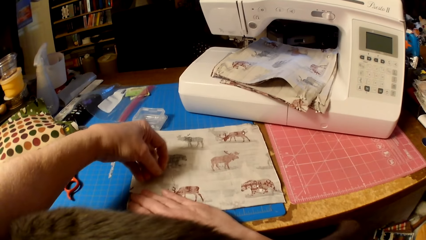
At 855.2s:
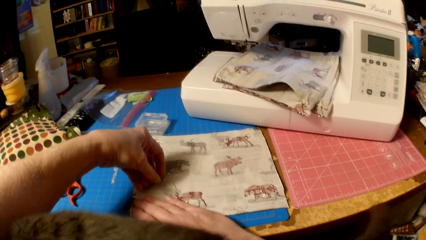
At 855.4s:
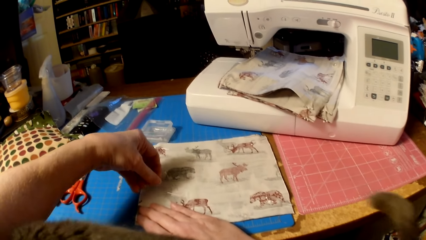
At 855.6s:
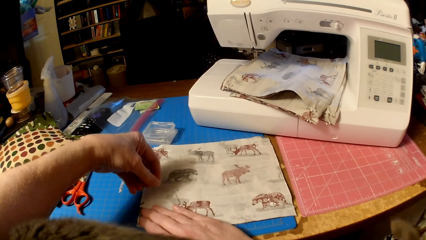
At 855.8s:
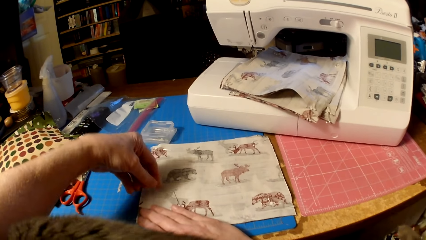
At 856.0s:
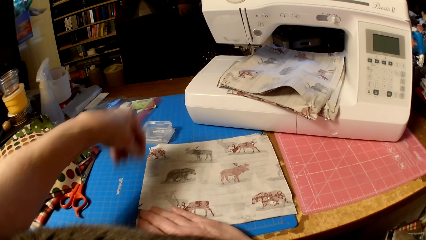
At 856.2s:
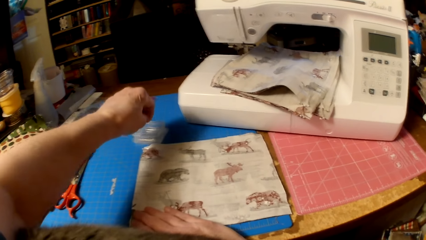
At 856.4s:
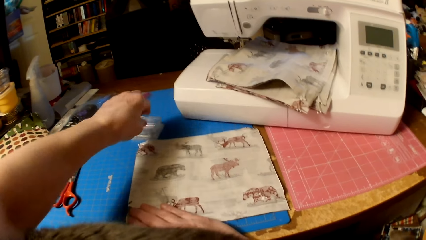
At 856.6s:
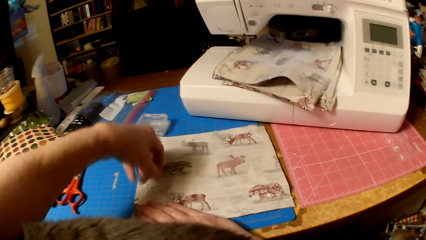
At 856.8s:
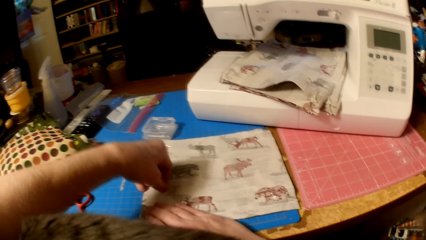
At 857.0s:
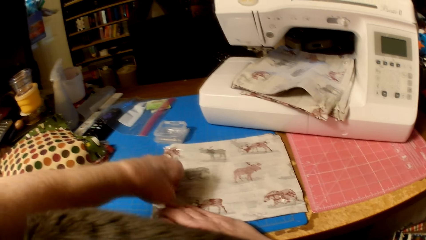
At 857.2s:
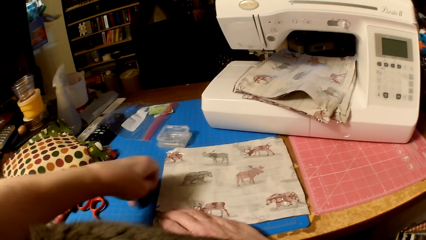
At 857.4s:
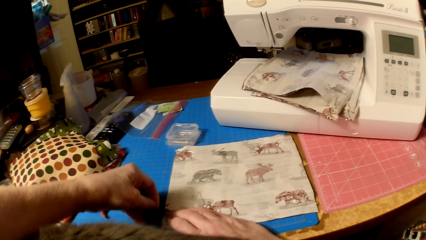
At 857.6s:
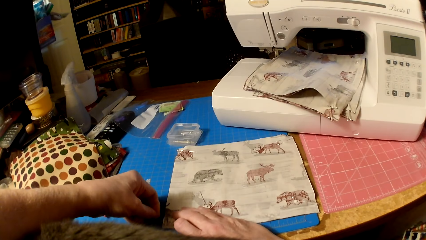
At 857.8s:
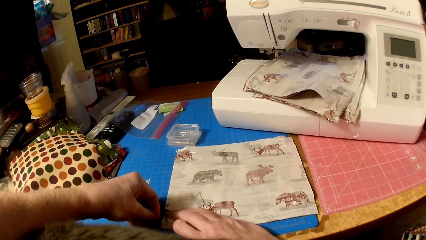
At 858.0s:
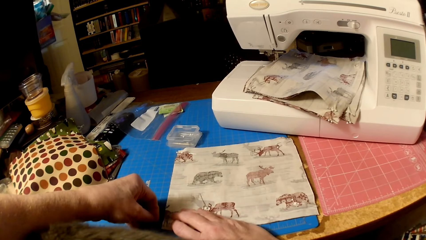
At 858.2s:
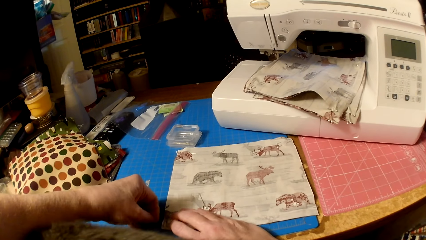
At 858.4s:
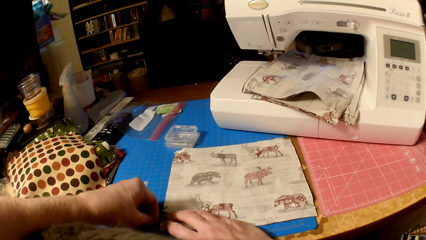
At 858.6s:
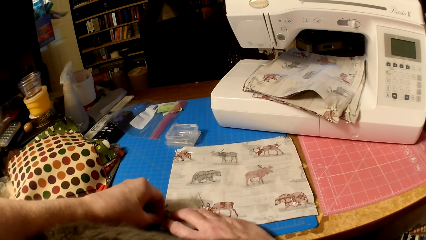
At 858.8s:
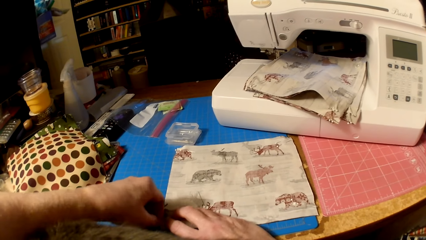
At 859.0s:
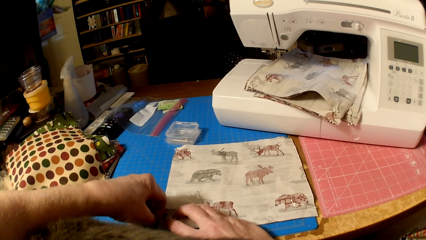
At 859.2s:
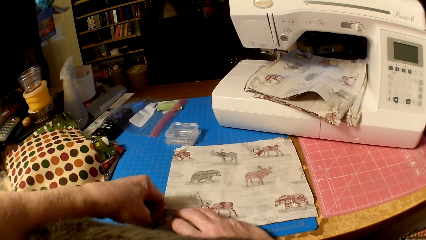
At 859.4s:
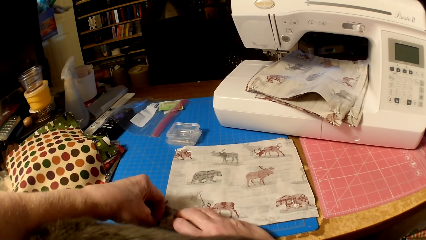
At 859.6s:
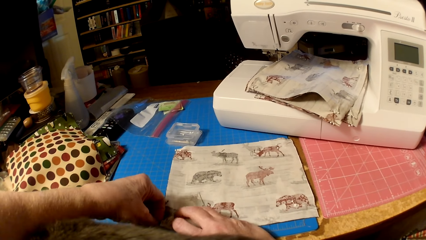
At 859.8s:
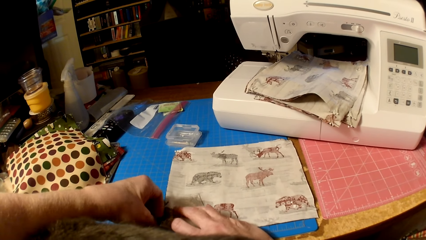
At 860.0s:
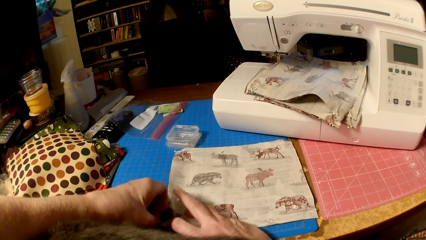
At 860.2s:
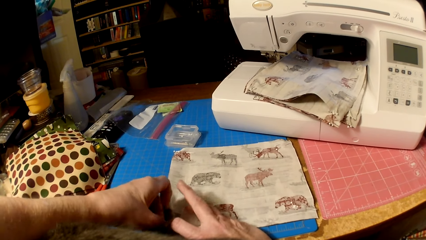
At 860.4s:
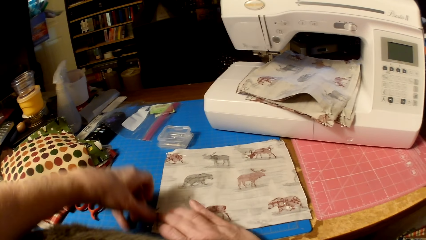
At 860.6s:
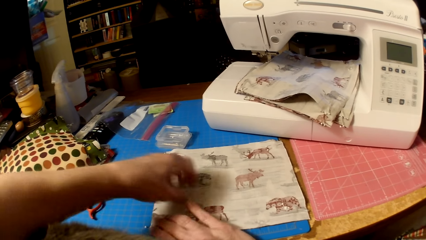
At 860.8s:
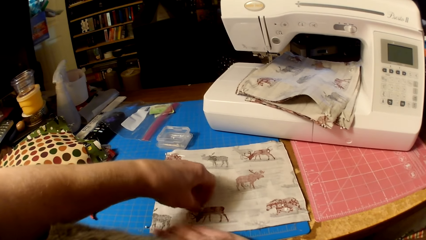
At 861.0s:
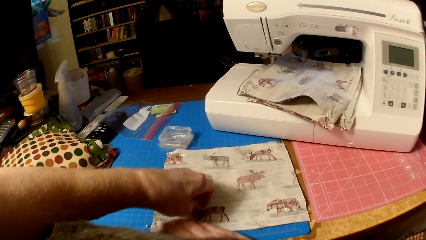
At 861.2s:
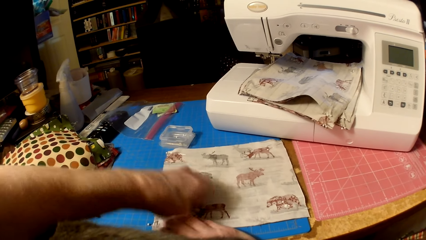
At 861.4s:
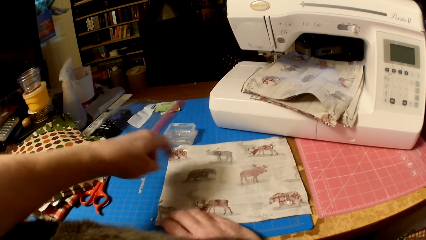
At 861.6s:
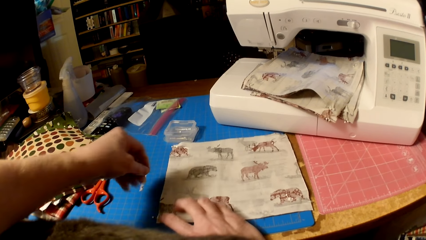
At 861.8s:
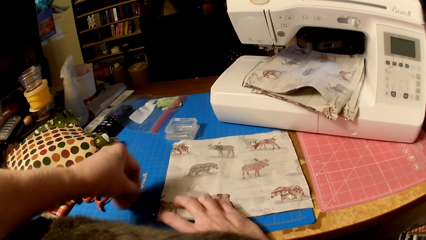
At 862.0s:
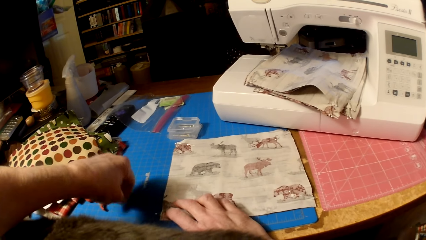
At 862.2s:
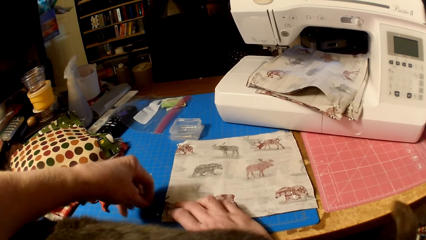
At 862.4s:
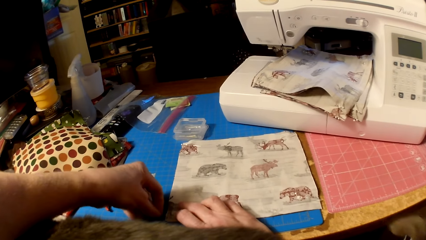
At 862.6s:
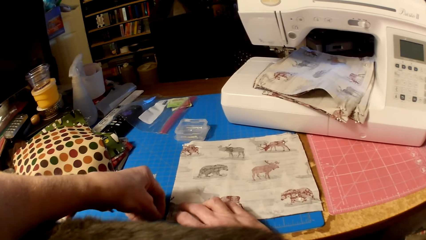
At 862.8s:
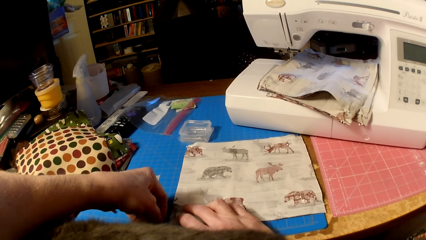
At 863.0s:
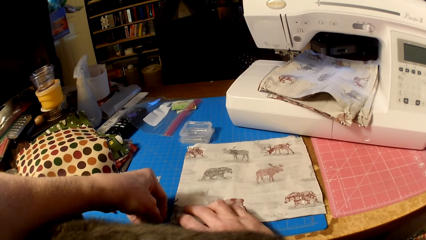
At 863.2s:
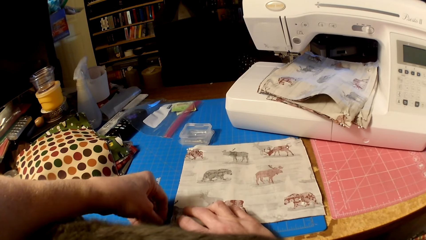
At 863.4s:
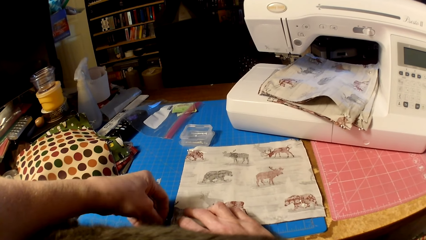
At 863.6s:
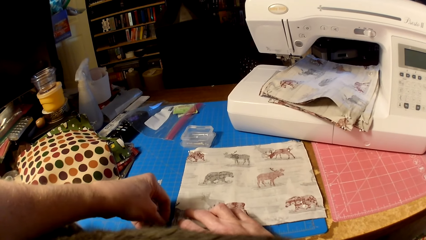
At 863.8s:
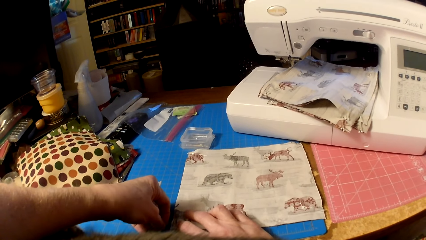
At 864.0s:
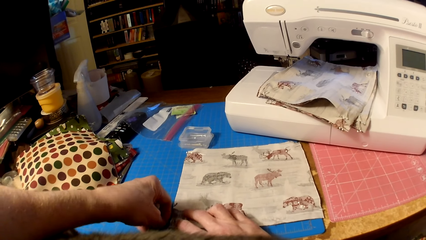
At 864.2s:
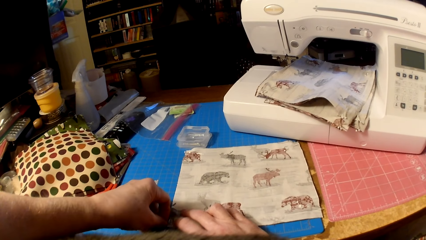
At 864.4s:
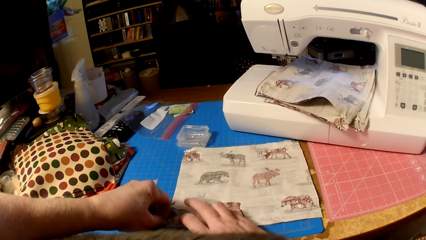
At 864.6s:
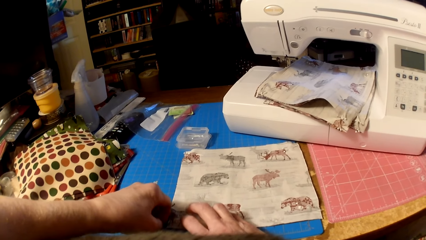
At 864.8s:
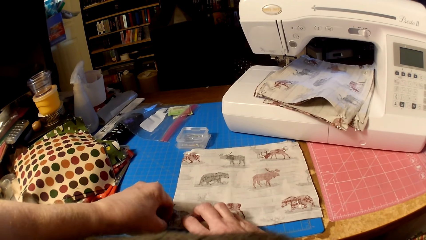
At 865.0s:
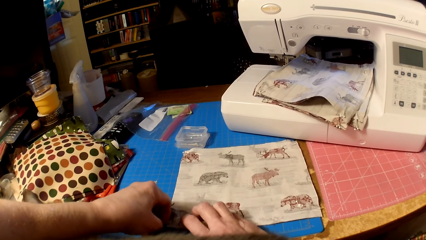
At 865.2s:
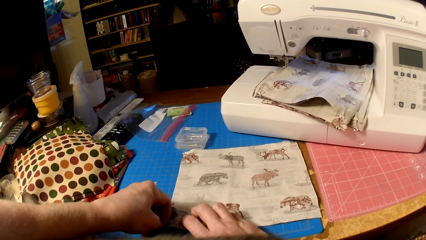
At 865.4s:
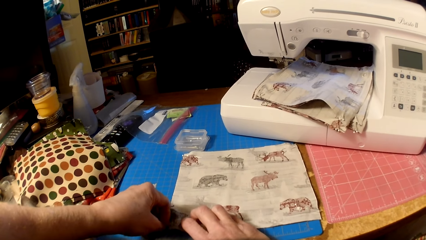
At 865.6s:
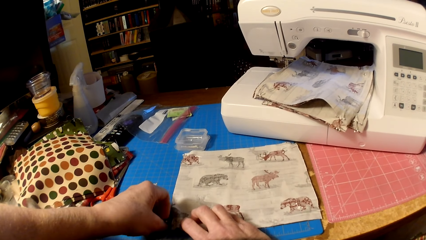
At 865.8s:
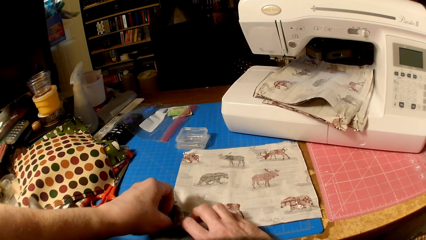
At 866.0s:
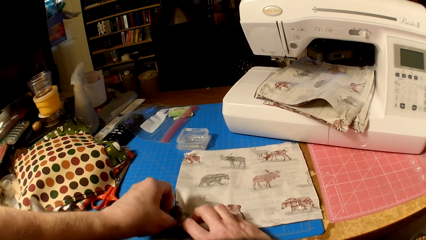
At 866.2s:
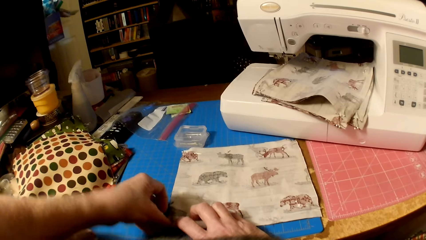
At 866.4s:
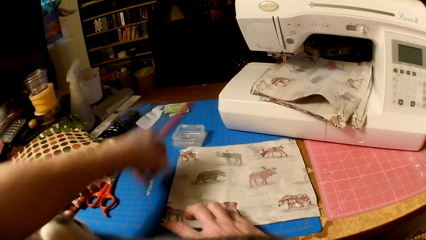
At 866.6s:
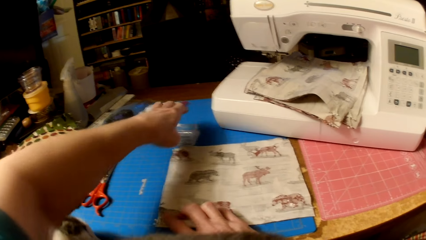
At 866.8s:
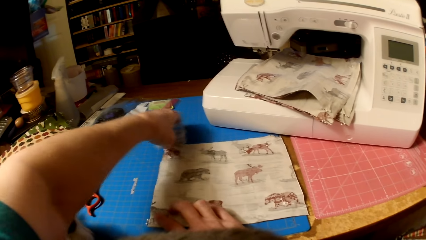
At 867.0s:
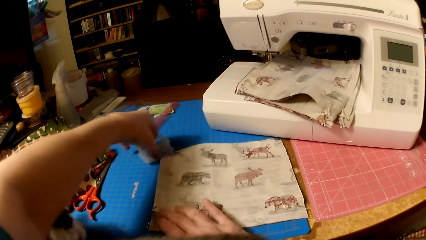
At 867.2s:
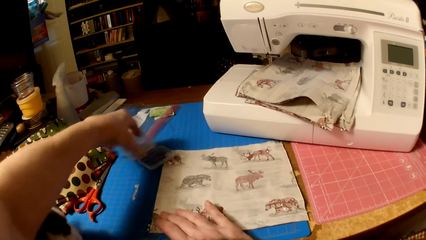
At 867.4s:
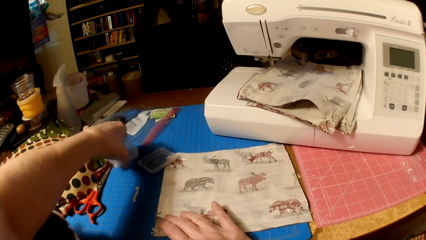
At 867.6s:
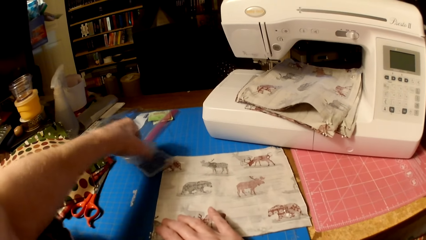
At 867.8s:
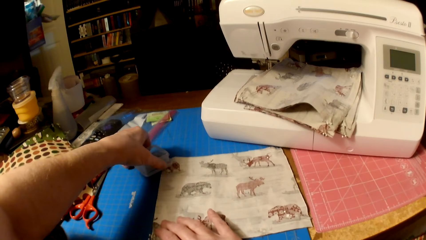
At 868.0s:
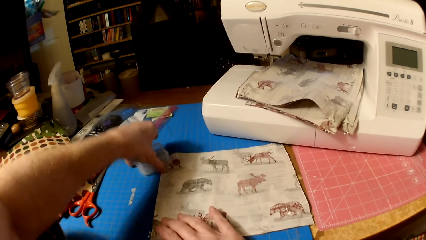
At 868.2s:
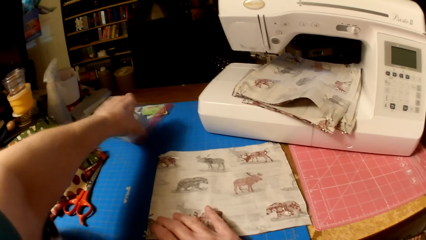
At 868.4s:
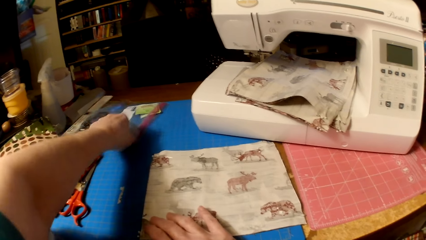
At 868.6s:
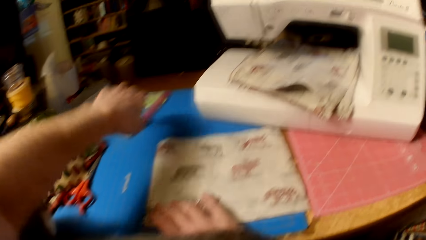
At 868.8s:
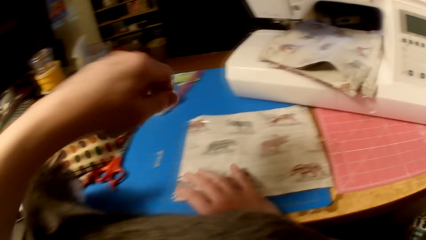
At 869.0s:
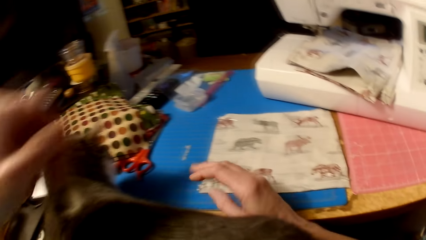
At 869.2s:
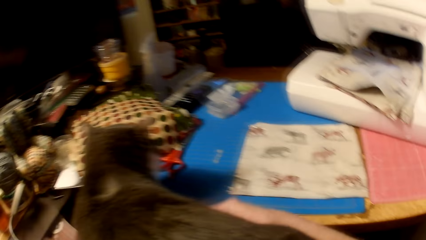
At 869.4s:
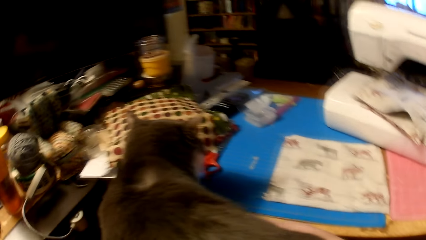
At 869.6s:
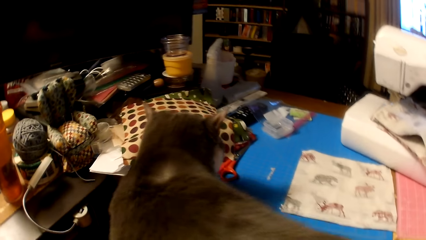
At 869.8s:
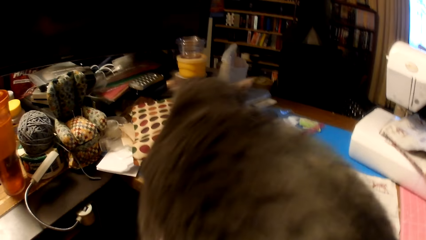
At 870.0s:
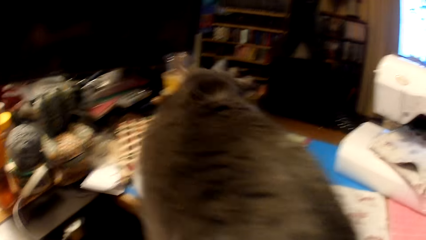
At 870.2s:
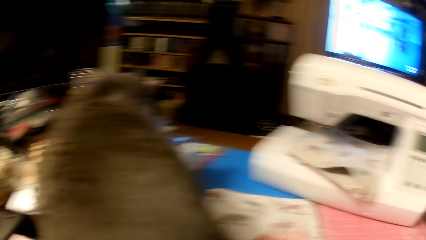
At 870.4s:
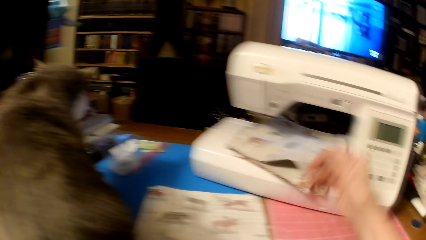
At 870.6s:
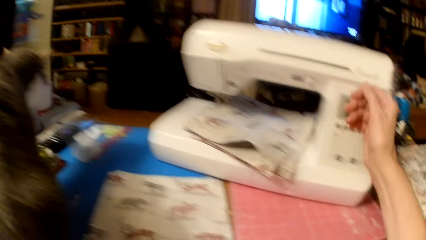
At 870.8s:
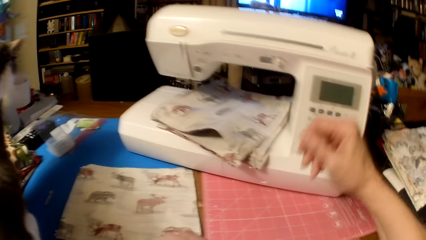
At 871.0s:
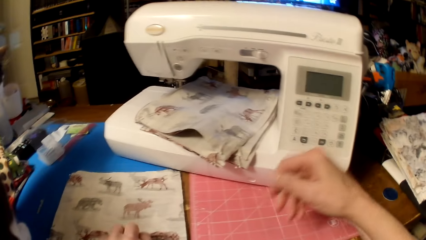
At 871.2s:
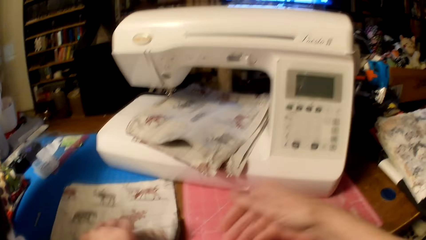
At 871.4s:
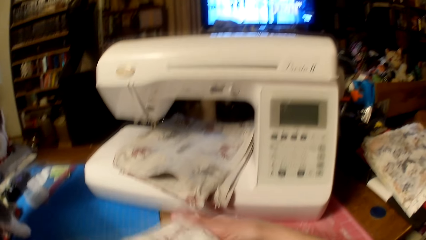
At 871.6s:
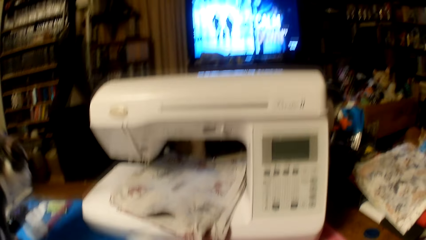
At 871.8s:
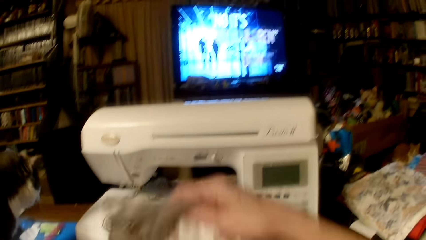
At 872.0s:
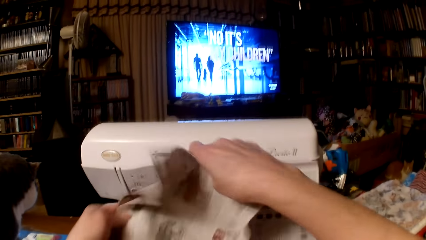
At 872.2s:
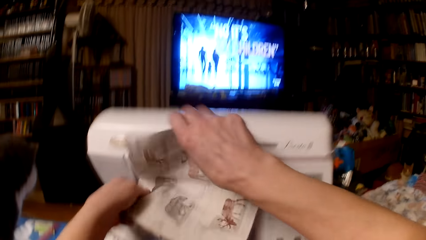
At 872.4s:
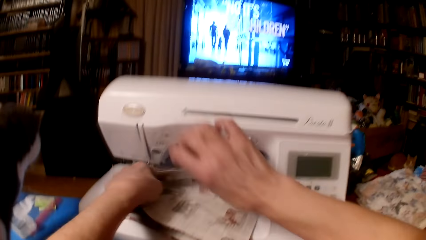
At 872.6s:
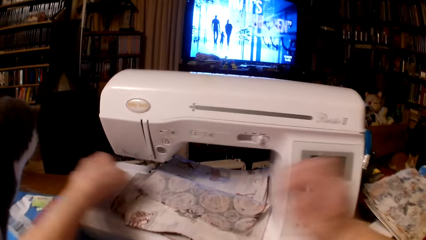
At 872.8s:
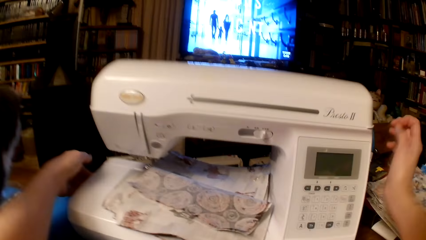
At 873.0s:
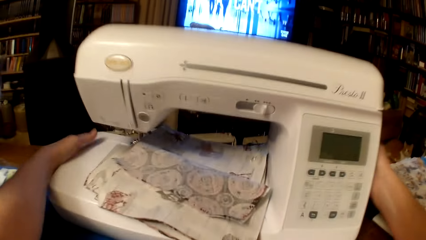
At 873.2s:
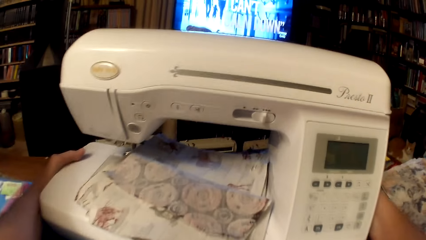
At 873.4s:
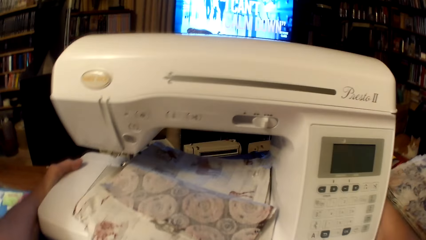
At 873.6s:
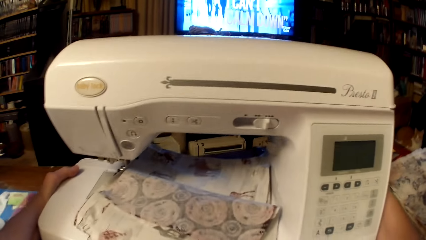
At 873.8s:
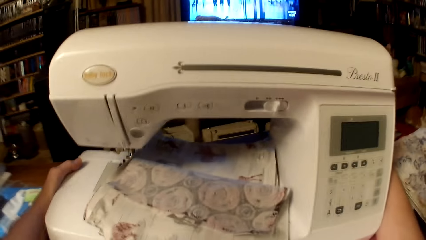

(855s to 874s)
The camera wearer drops sewing pins on the cloth. They put a sewing pin in the container. They stick a sewing pin on the cloth. They pick a sewing pin and stick the sewing pin on the cloth. They move the container with pins on the table. They move the cat to the table. They lift the cat. They pick the pieces of cloth and put the pieces of cloth on the sewing machine.
